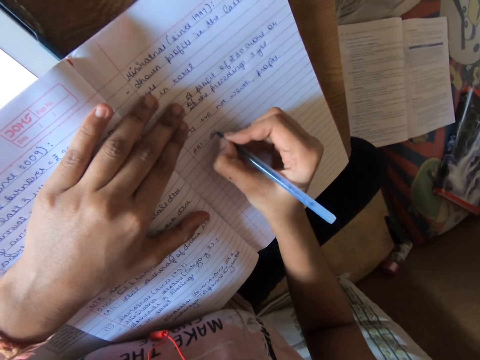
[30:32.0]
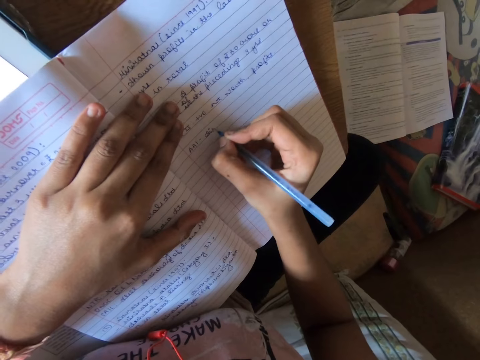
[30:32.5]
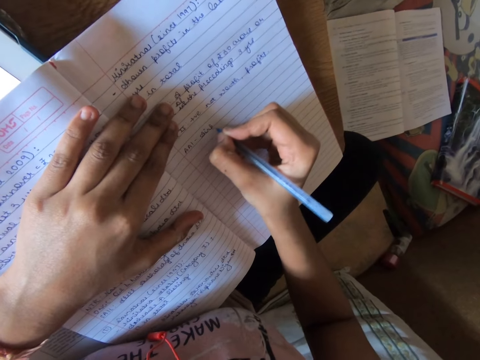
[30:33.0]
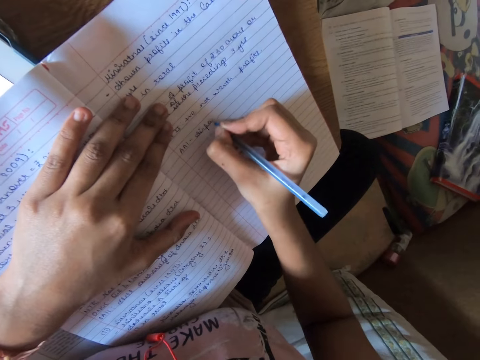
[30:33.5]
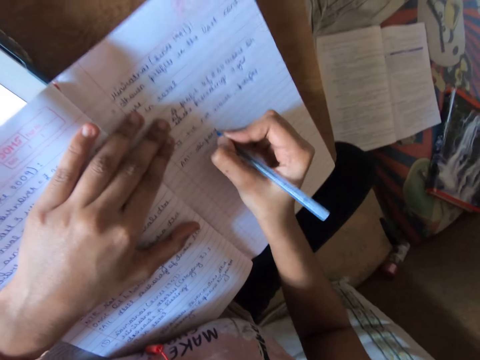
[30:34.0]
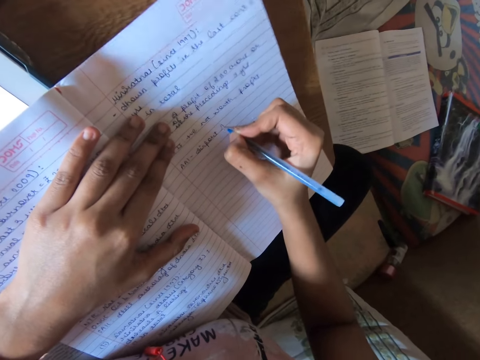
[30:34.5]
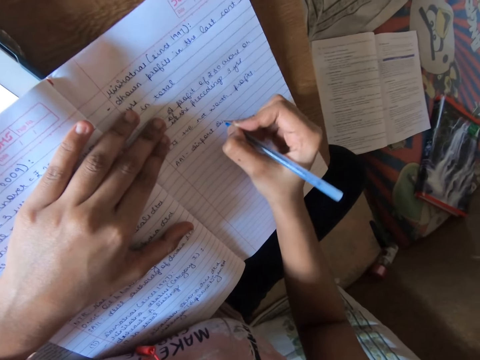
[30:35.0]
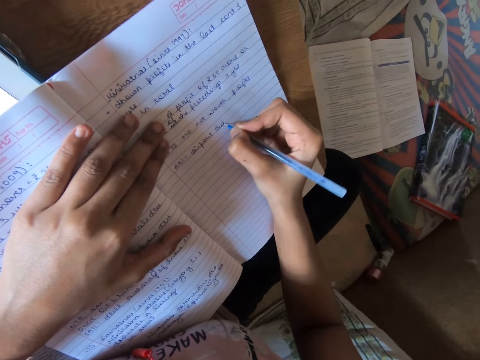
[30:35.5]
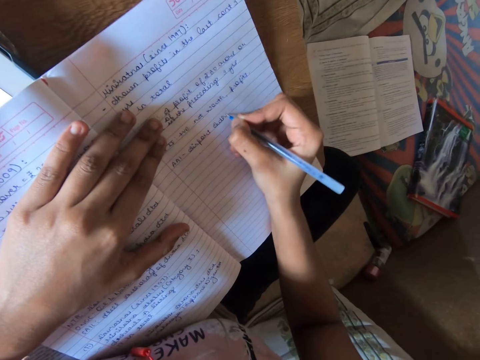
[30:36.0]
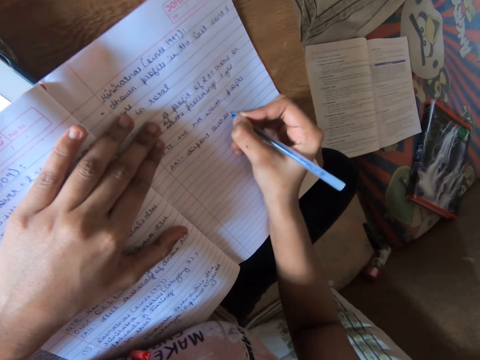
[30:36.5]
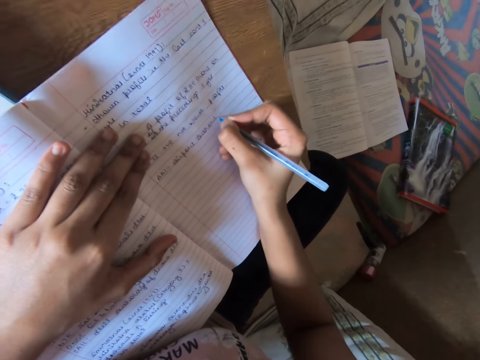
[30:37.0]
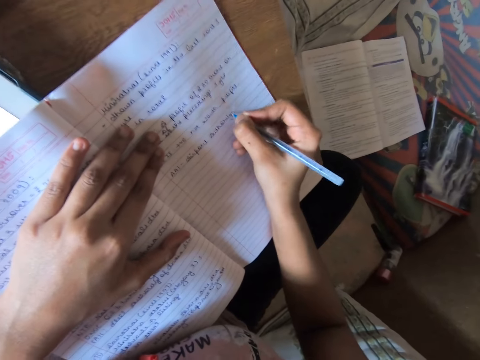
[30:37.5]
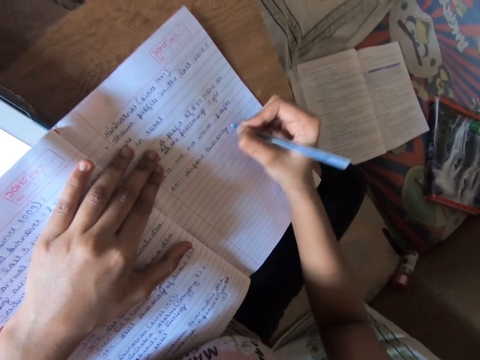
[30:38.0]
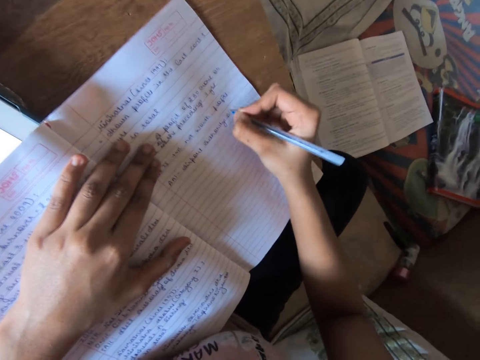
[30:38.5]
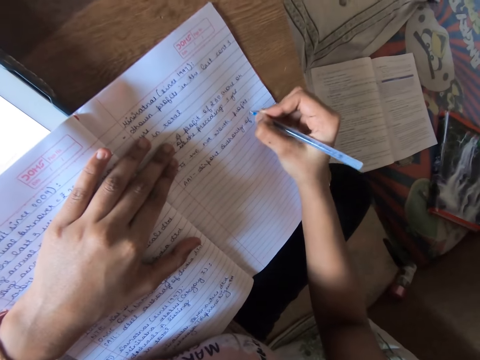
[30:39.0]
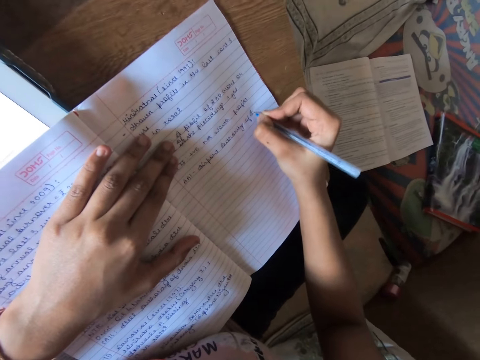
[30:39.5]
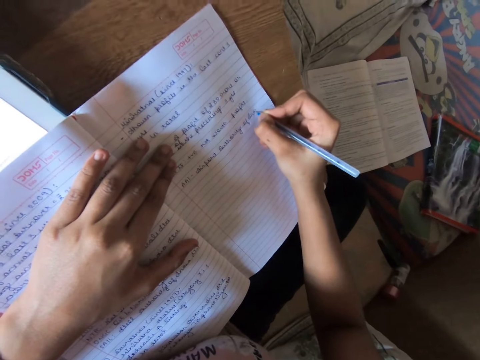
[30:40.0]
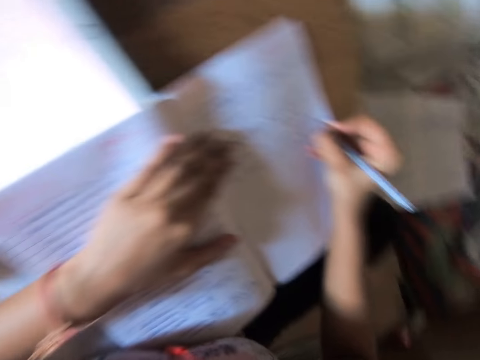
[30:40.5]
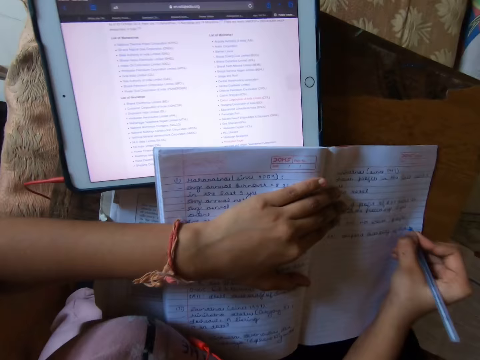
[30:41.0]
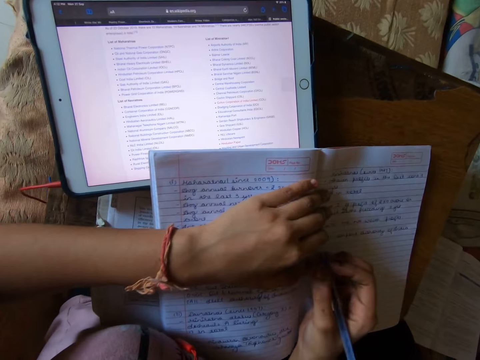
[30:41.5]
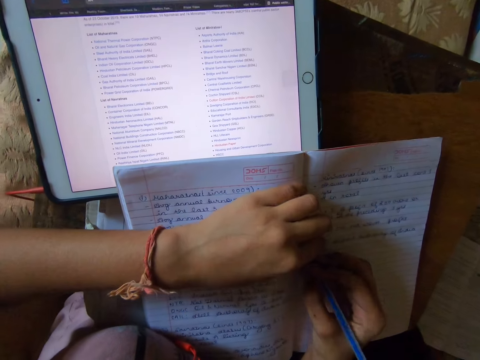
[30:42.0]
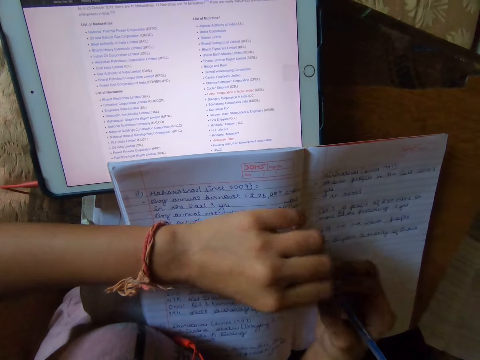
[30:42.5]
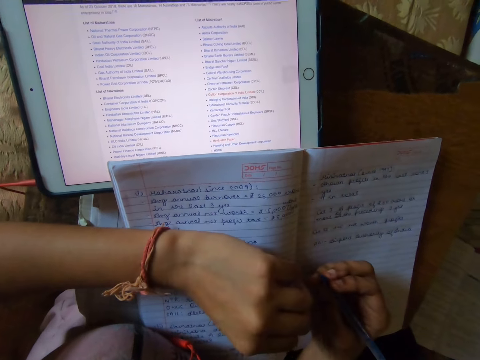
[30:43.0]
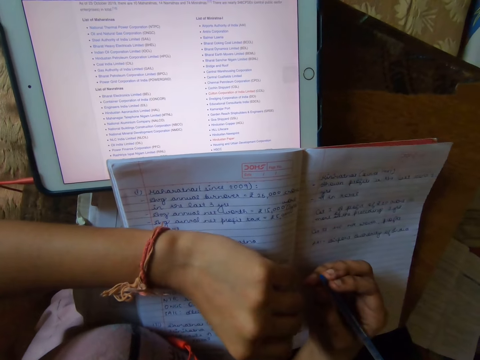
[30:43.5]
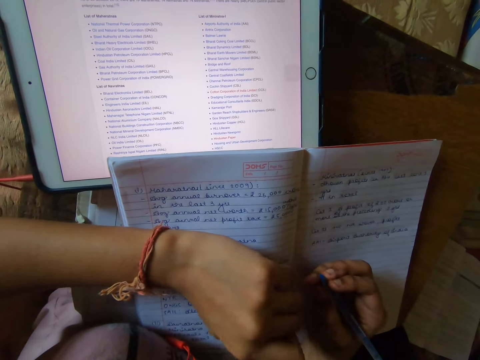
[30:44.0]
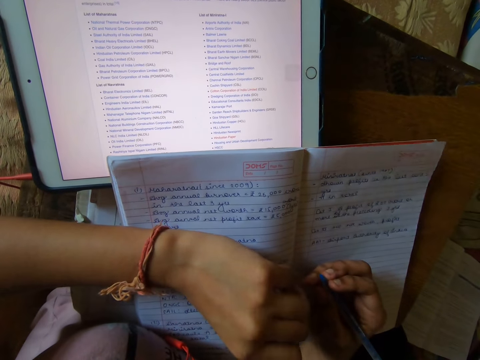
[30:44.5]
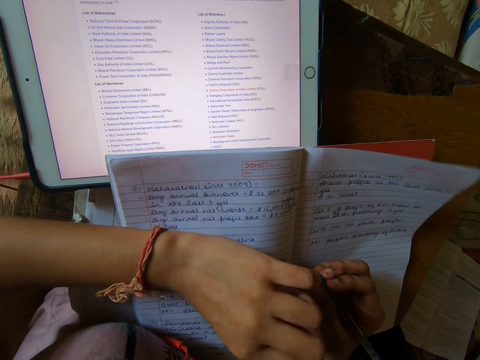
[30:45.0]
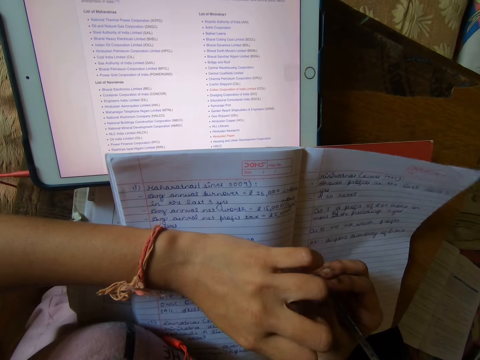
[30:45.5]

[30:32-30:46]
The camera wearer reads information on the tablet.

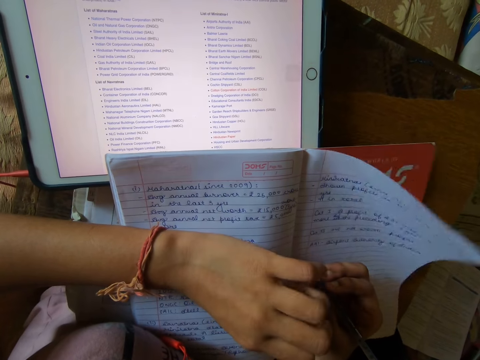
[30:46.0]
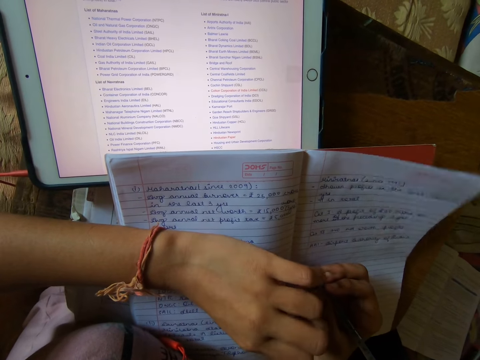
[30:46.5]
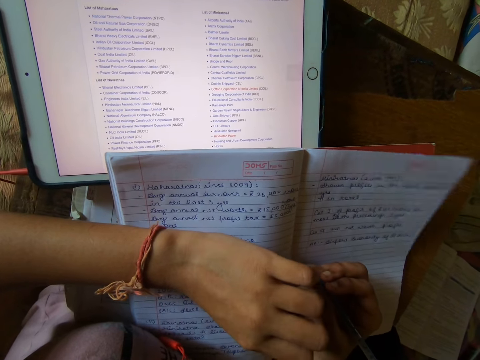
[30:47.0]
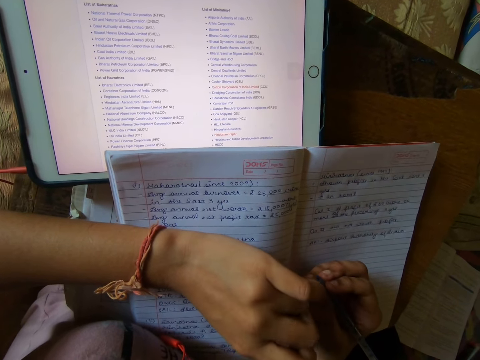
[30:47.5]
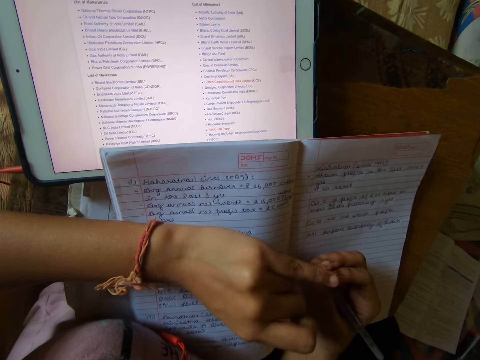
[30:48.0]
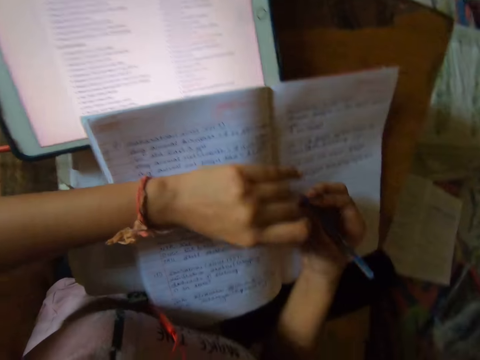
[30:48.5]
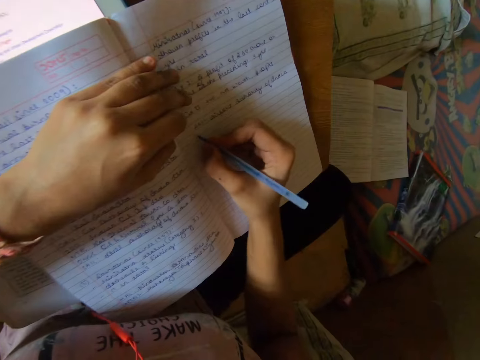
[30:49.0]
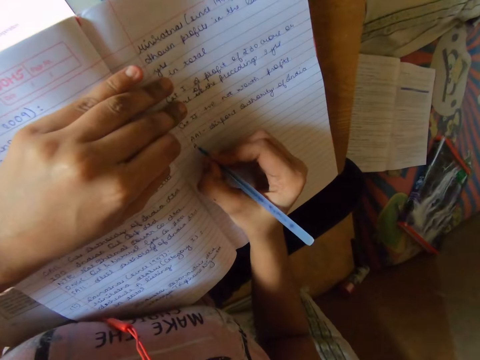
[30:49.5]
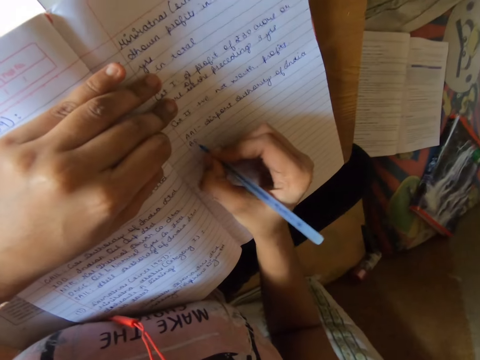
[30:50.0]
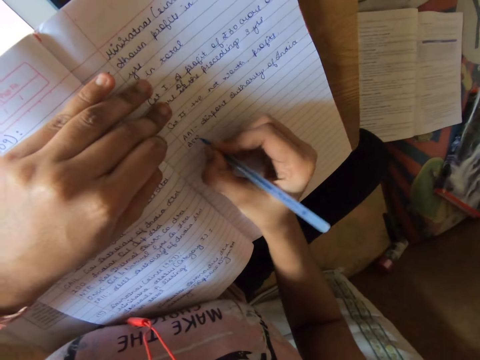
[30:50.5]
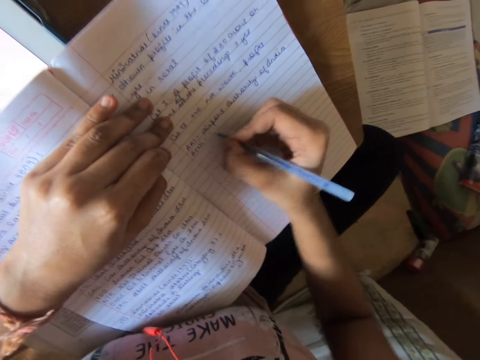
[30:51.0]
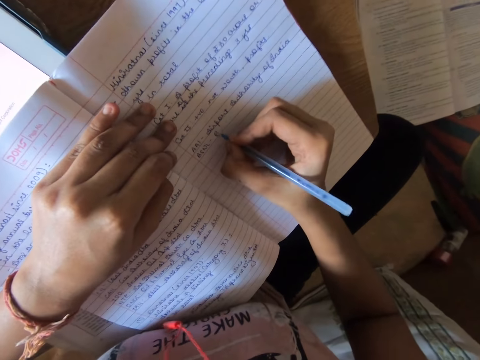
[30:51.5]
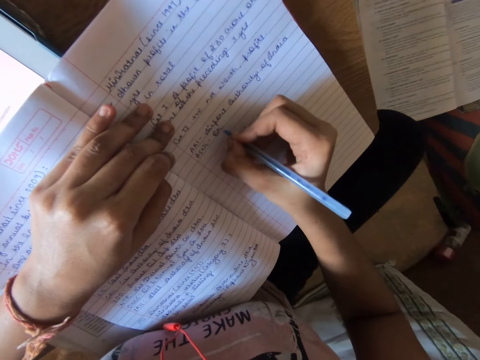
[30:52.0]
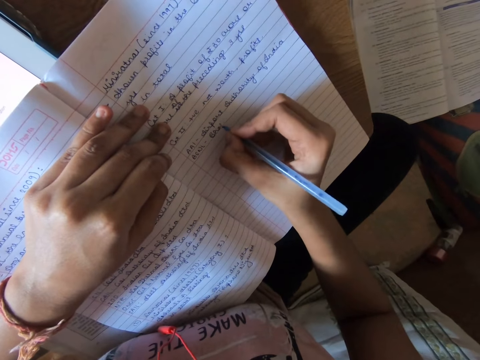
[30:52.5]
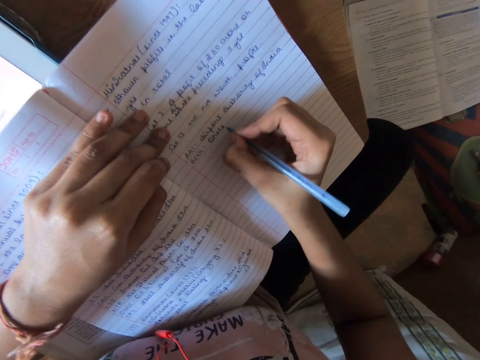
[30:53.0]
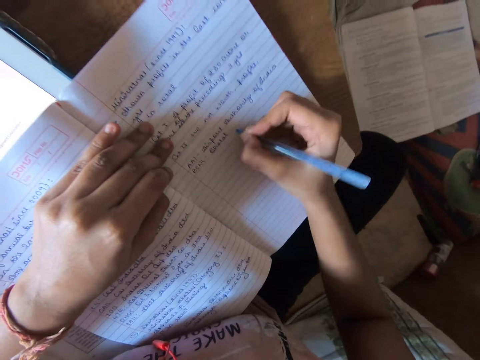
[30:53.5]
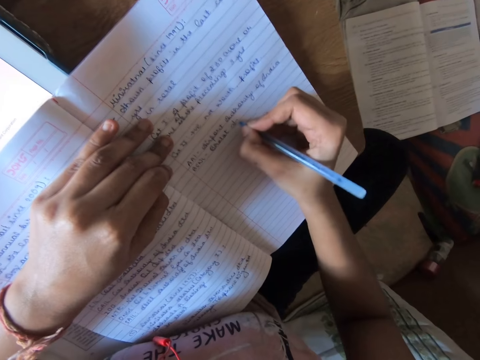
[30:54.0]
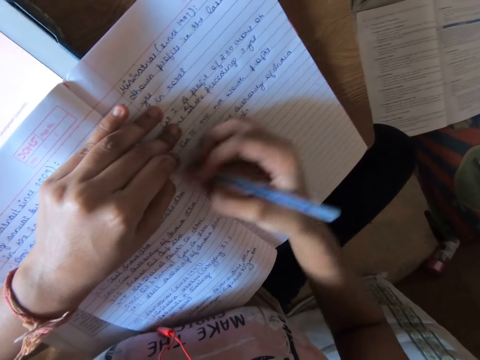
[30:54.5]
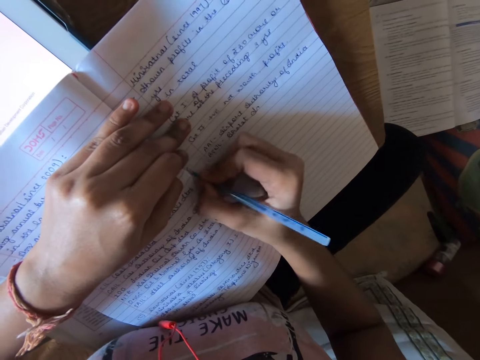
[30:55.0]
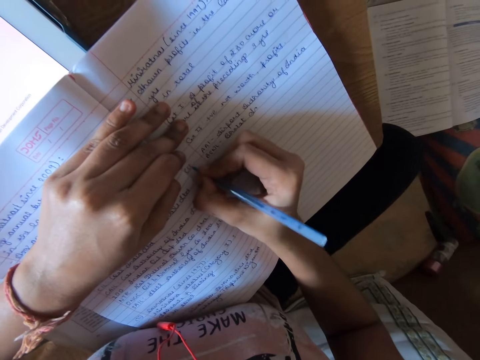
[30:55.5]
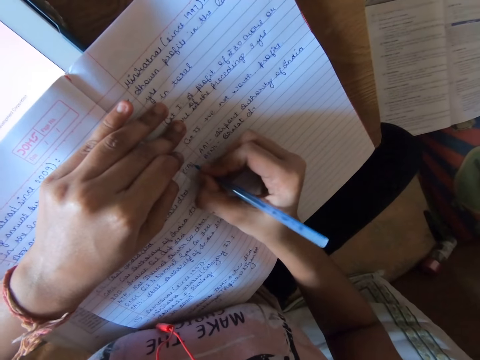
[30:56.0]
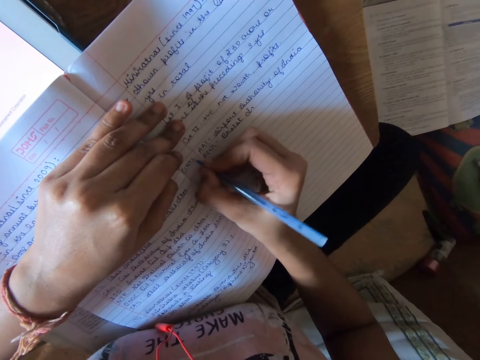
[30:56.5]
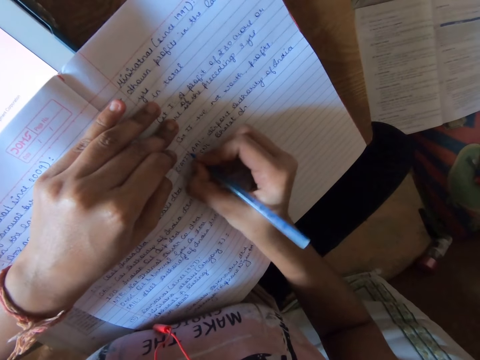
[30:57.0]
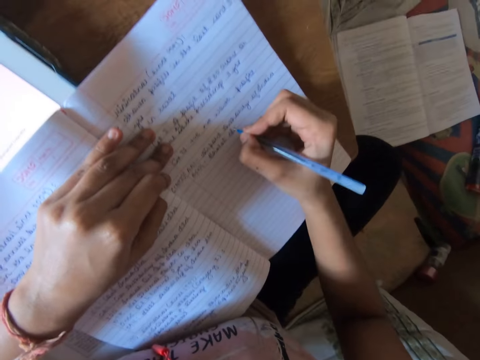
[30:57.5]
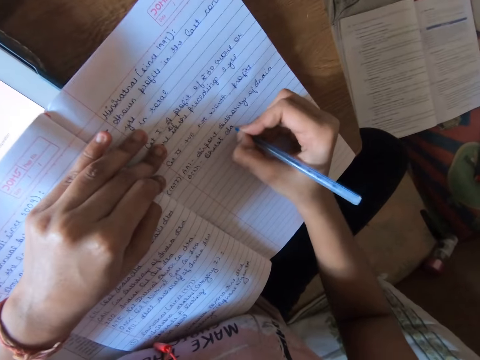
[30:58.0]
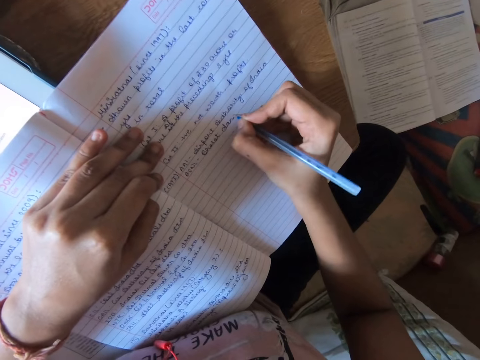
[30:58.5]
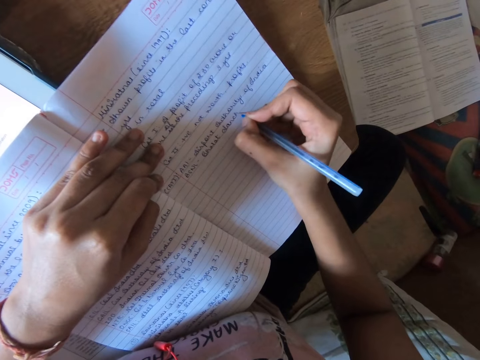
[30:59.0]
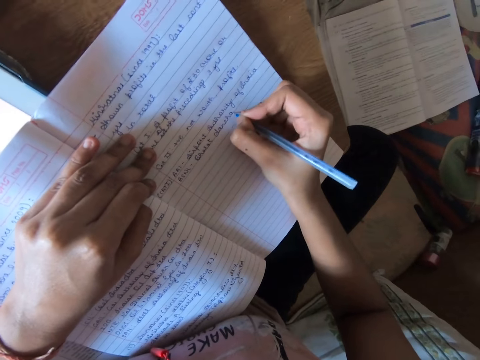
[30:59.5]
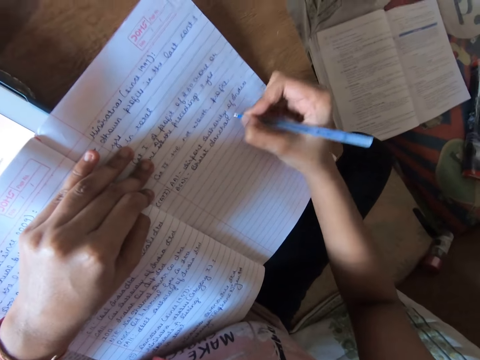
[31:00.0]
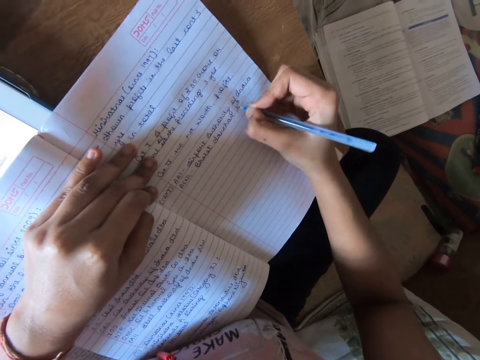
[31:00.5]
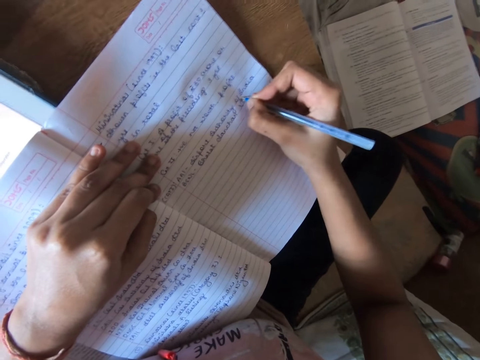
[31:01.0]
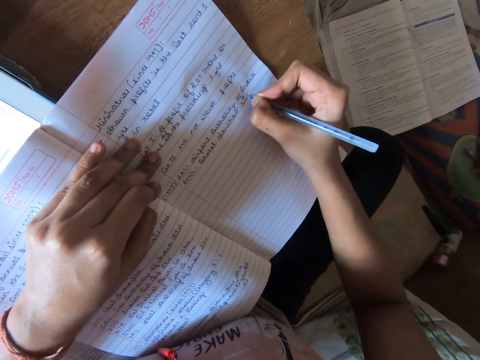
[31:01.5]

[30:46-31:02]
The camera wearer writes on the book.
